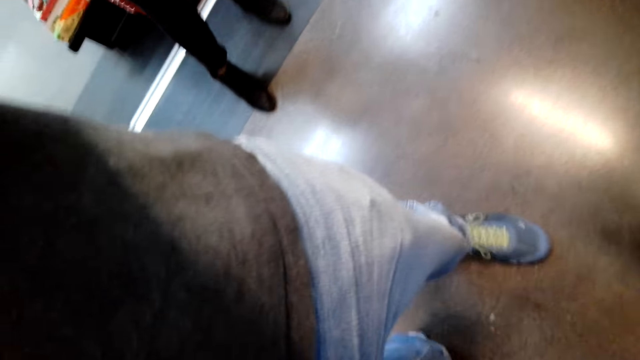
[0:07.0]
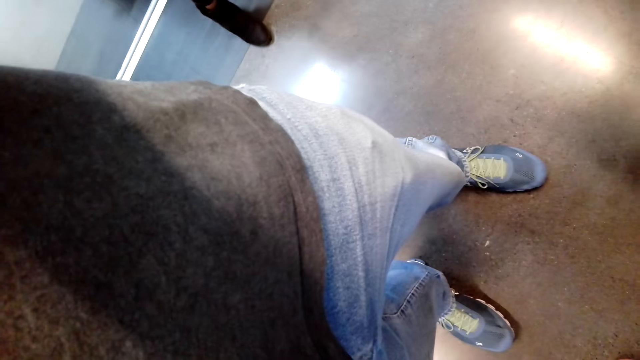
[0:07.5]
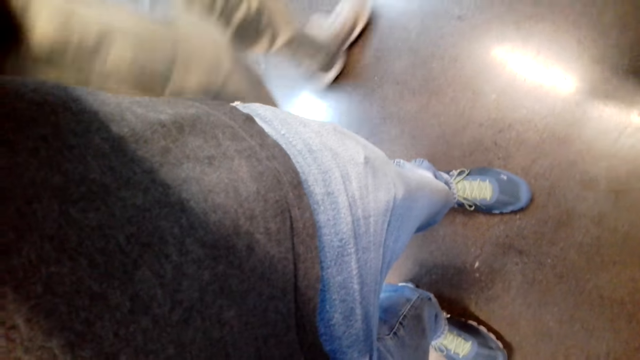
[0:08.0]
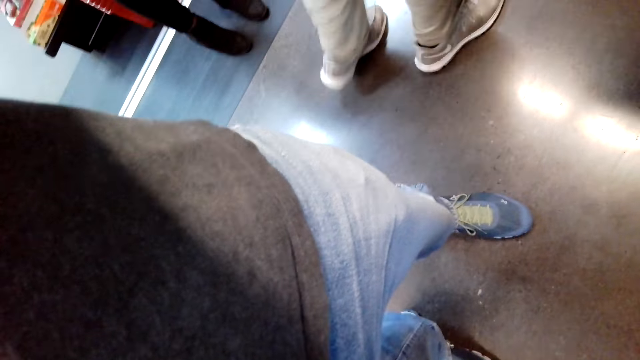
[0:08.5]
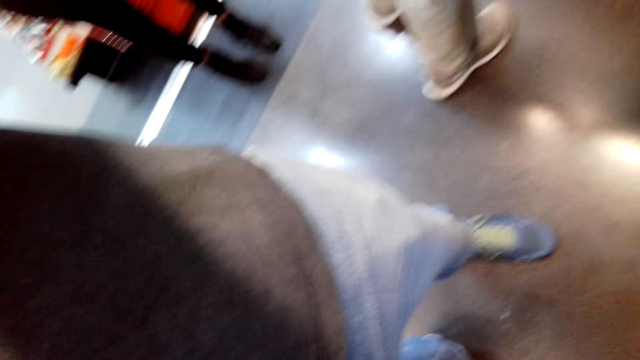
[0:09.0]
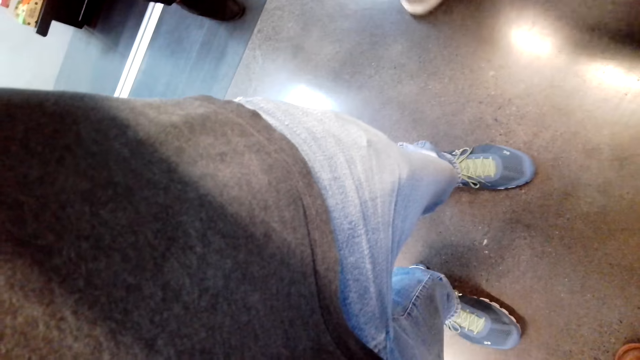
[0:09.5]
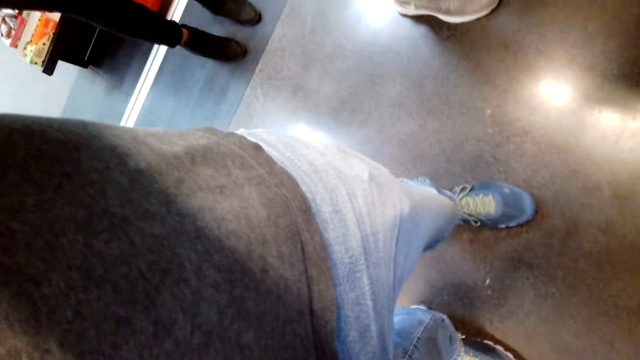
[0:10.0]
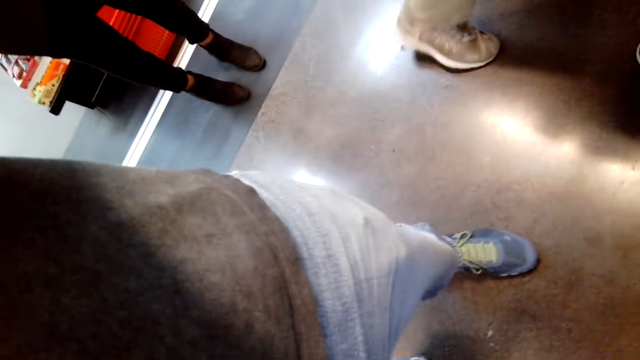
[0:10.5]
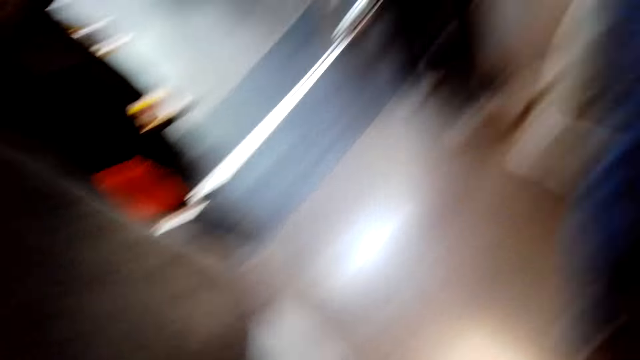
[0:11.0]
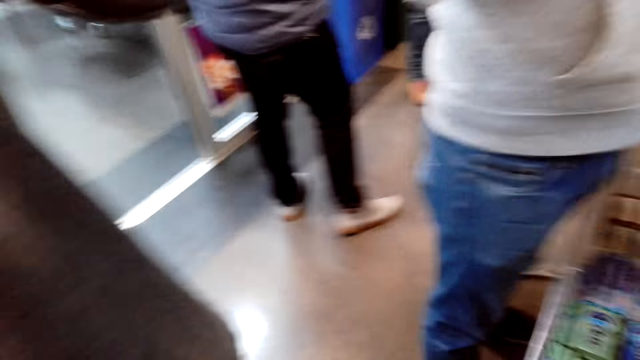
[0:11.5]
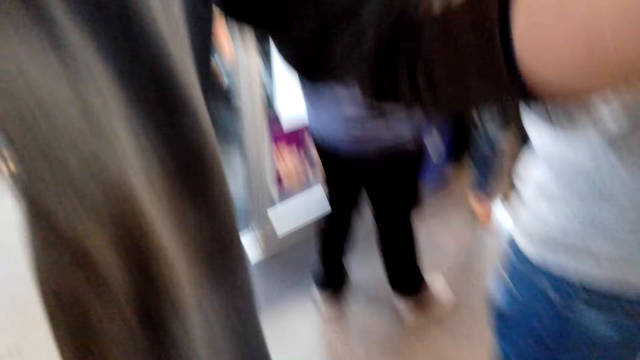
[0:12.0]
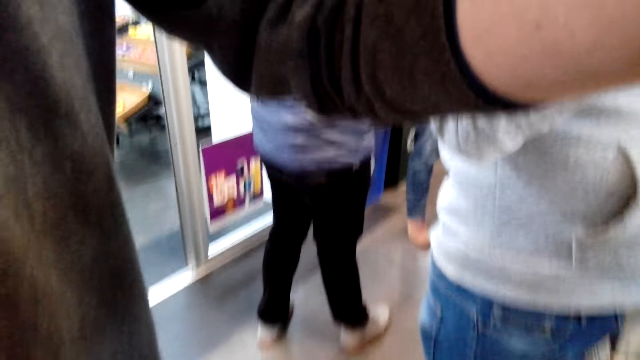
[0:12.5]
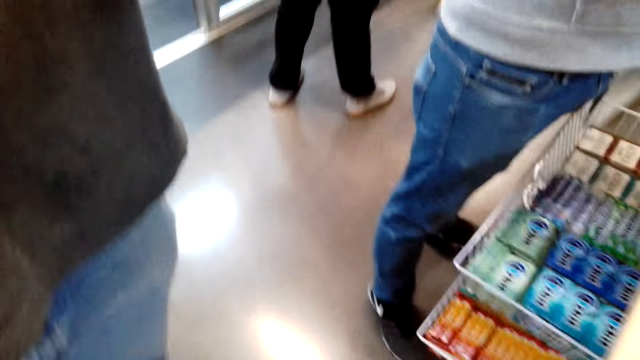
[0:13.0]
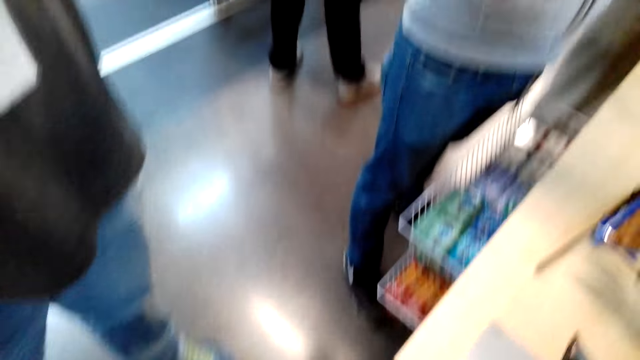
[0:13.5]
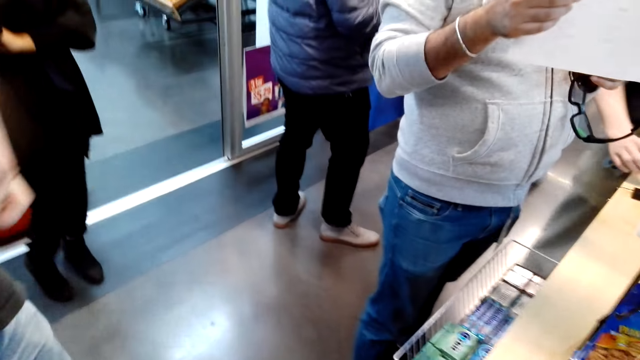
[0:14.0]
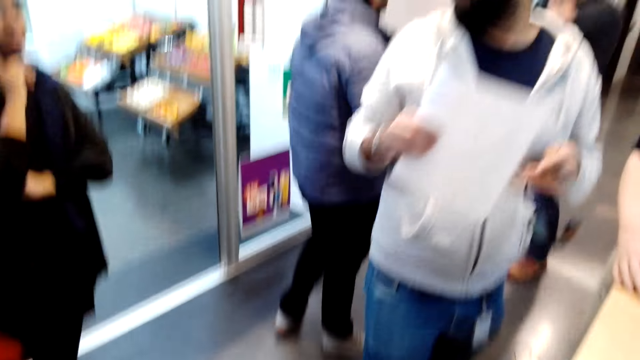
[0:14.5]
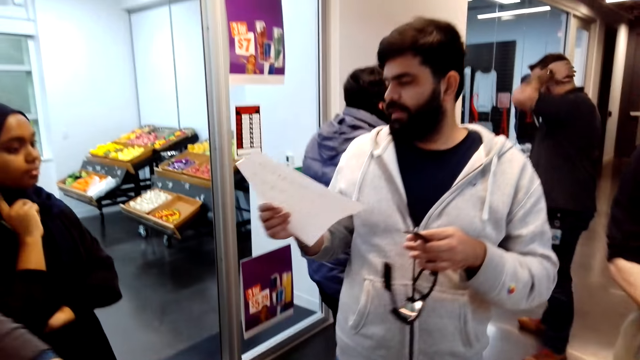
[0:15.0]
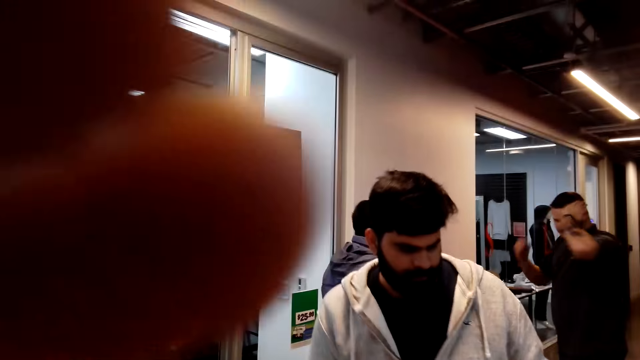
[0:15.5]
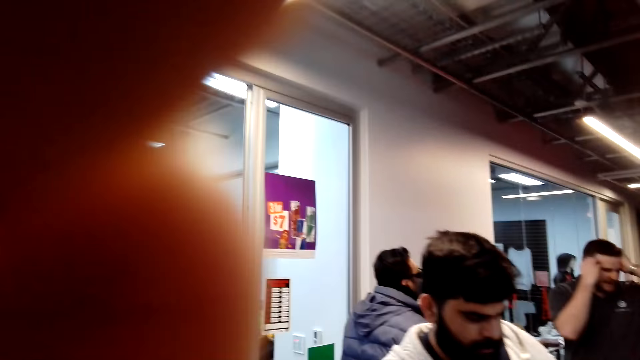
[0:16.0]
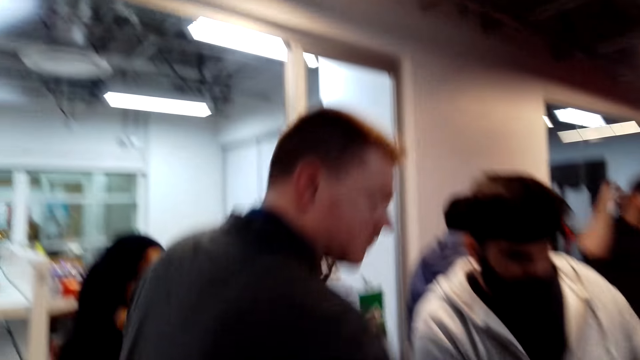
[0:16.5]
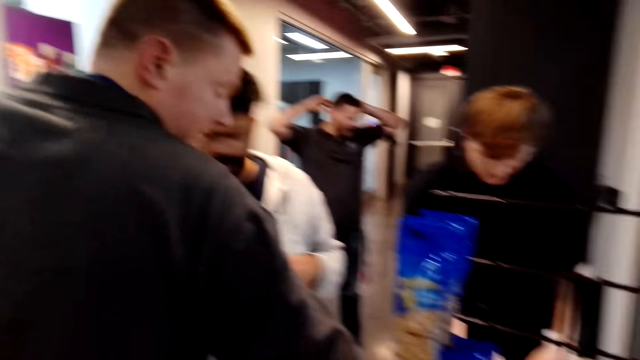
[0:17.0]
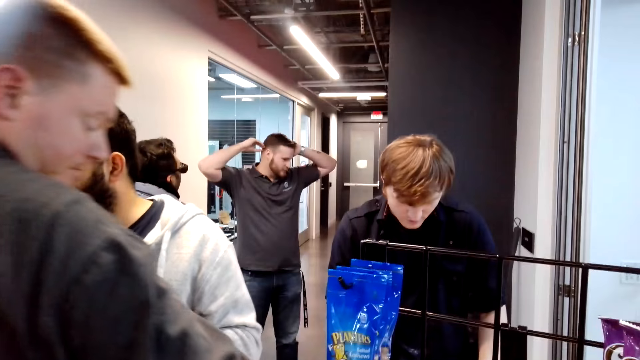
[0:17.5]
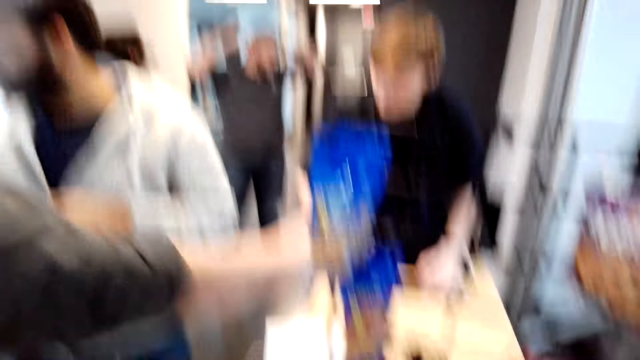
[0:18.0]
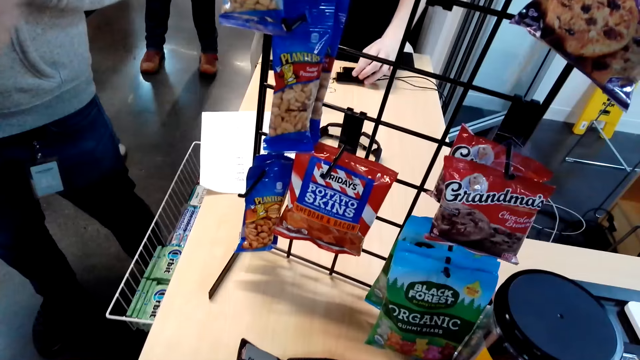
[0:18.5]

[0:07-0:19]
A man walks around. The camera wearer adjusts the camera. They look around. A person stands in the supermarket. Another person stands in the supermarket. A third person holds a piece of paper. The first person touches his head. Another man lifts a paper. The third person walks in the supermarket. A fourth person touches part of the body. The camera wearer adjusts the camera. The second person organizes the counter top. A third man makes a step. The fourth person picks something from the shelf. The camera wearer looks around.

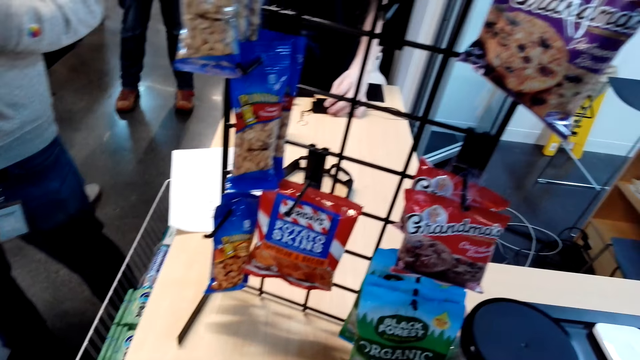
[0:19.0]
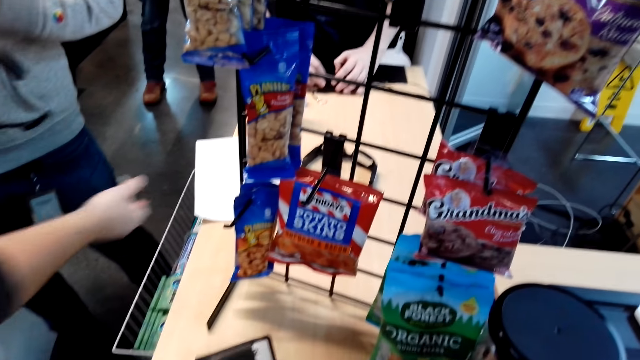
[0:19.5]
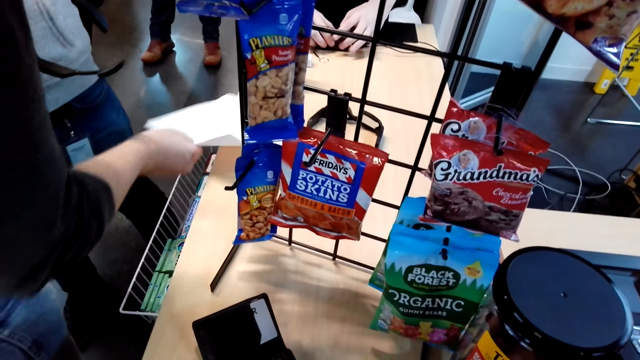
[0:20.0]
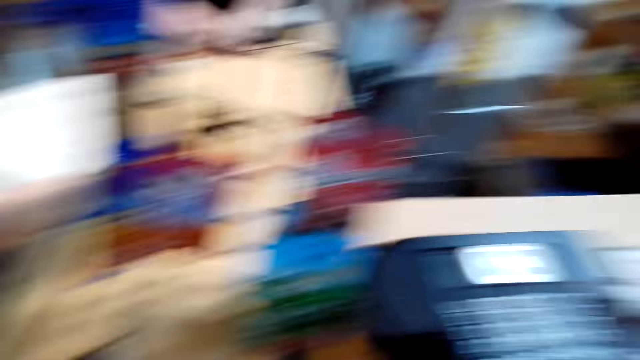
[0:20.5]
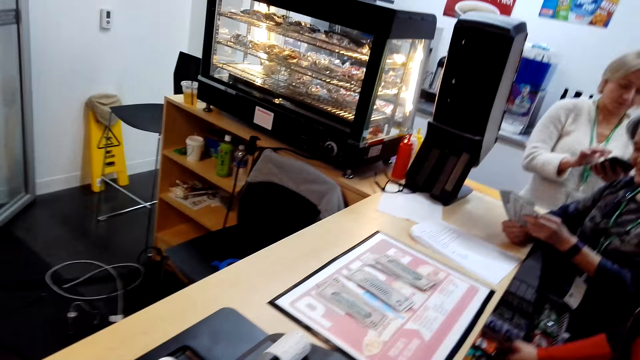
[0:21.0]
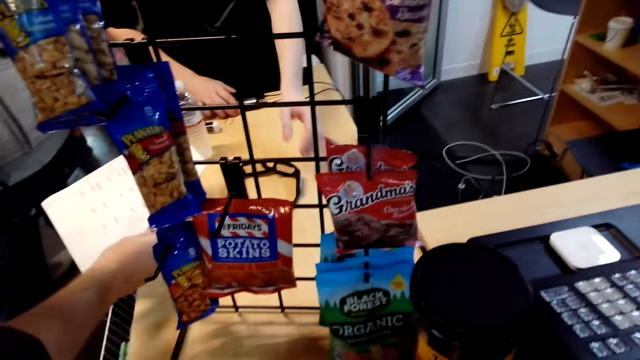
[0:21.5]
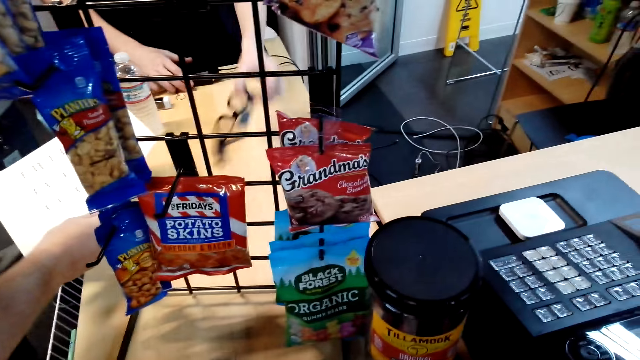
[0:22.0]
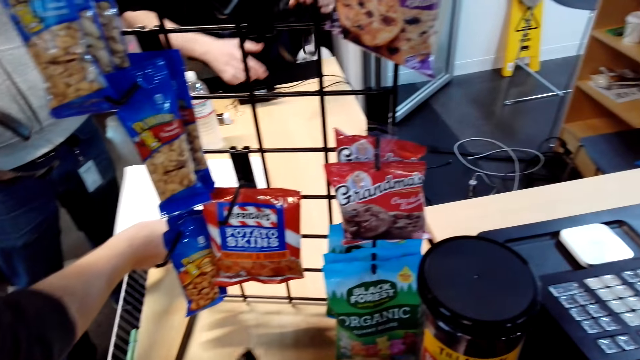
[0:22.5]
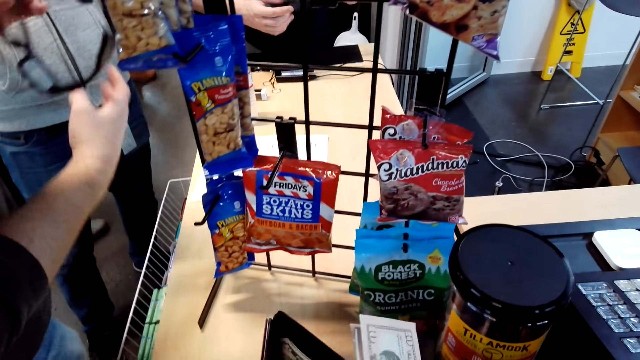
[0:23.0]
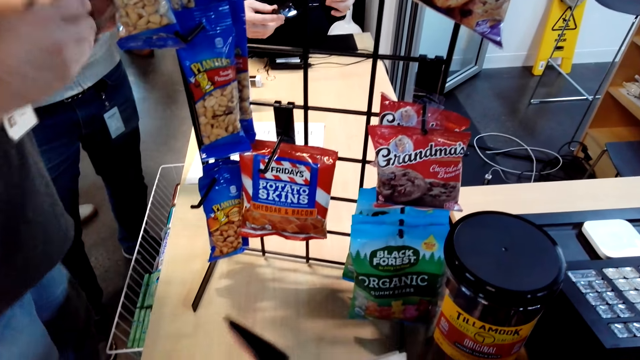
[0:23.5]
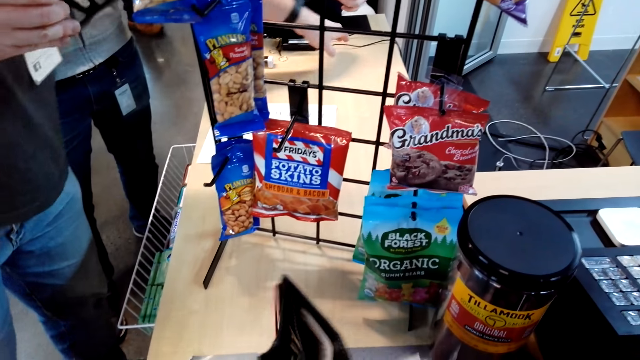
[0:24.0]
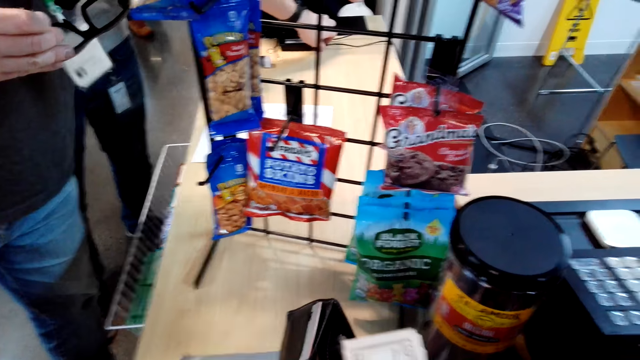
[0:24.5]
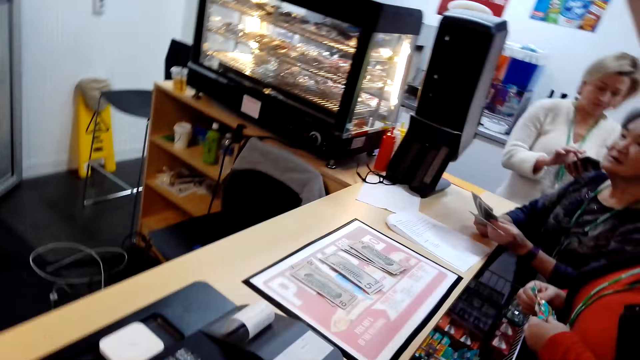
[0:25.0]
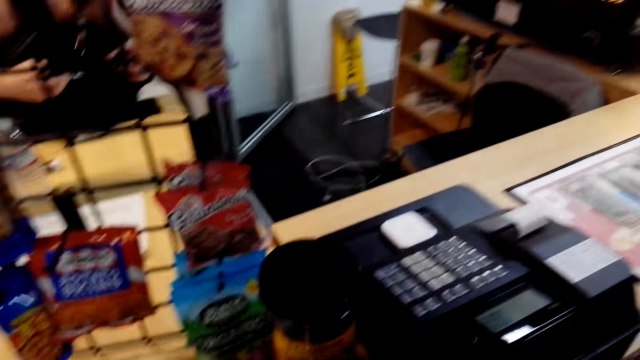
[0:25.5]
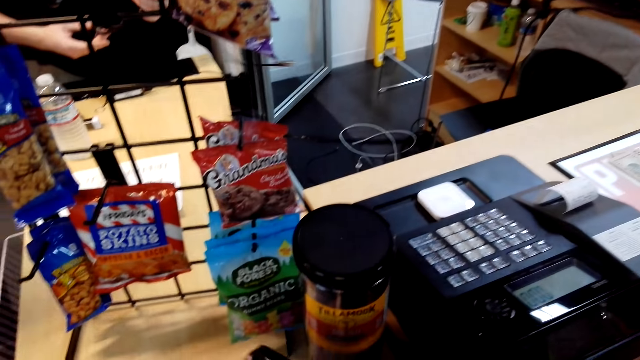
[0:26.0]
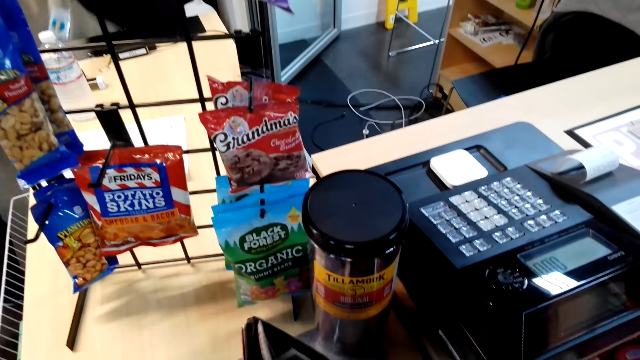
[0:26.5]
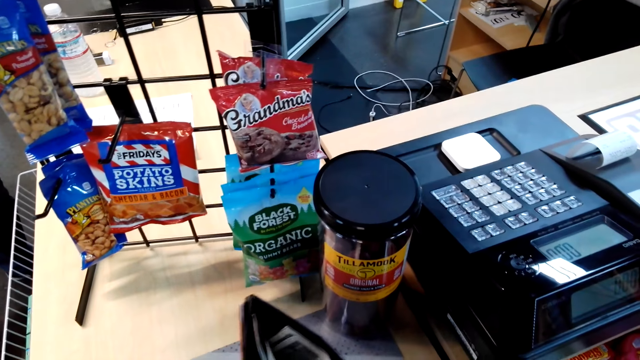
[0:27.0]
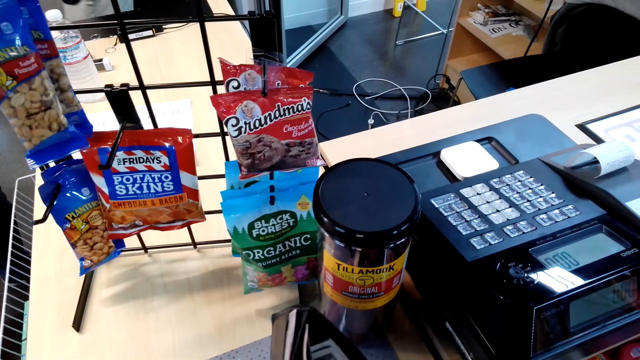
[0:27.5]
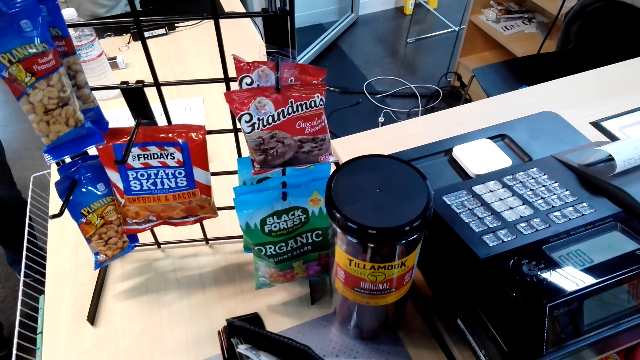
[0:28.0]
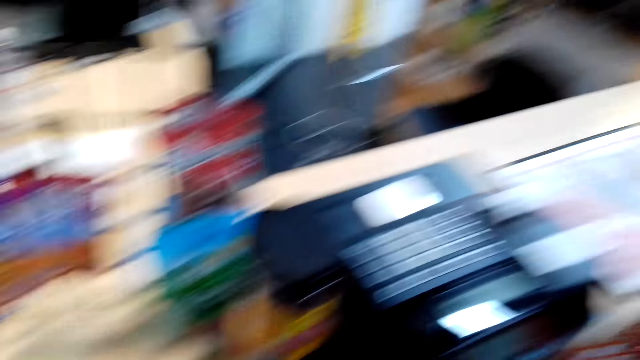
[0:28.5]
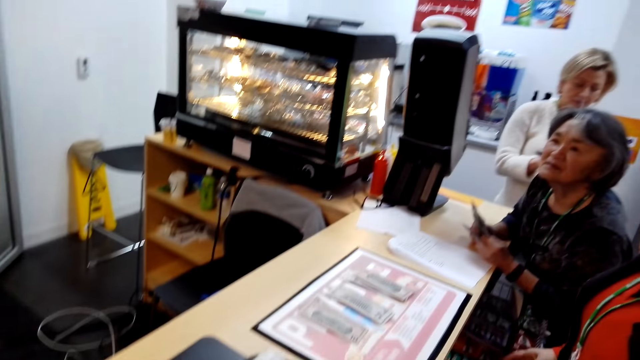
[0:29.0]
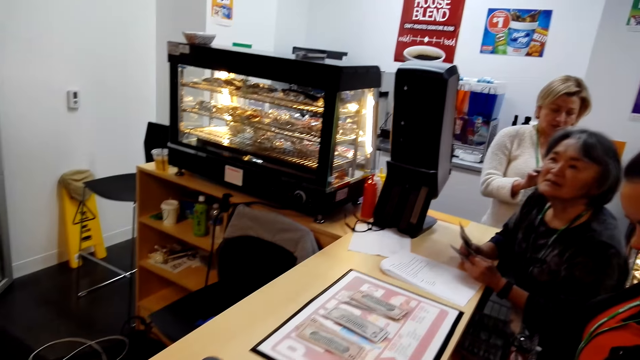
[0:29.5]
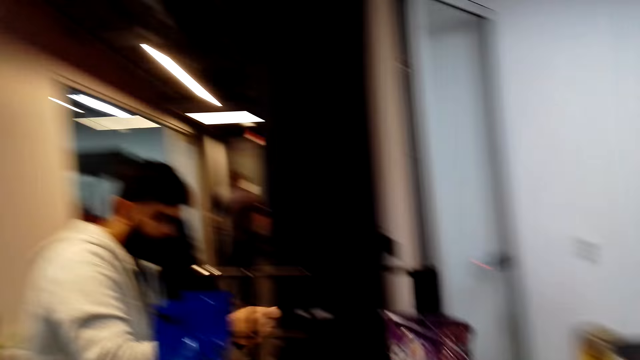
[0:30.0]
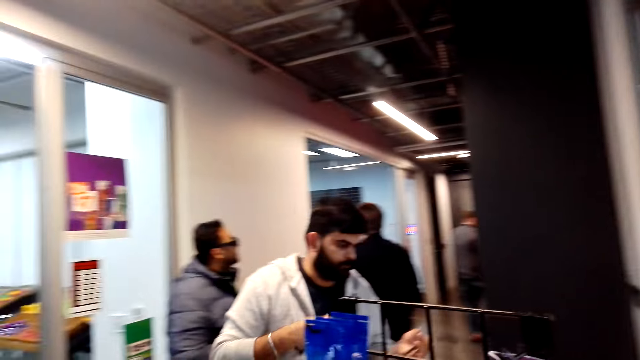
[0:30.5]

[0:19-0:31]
A person picks a paper from the counter. A man moves the right hand and pulls a paper. The camera wearer looks around. Another person picks the glasses from the counter. The camera wearer opens the wallet. The first person adjusts his glasses. The camera wearer moves the wallet. Three other persons sit at the supermarket counter. The camera wearer looks around, puts money inside the wallet, and looks around.
